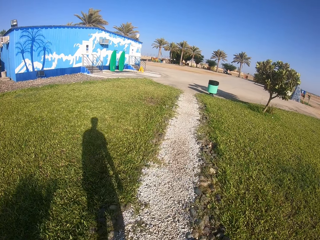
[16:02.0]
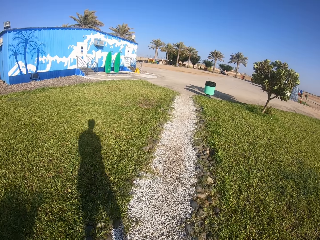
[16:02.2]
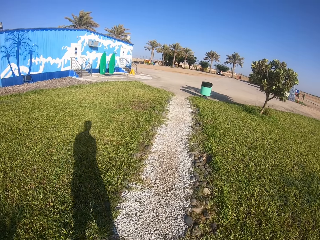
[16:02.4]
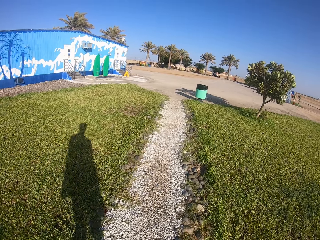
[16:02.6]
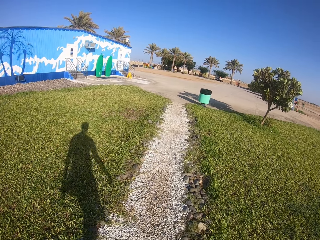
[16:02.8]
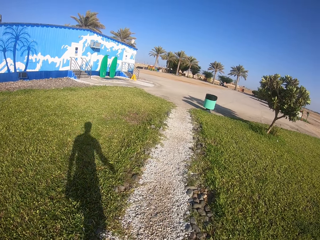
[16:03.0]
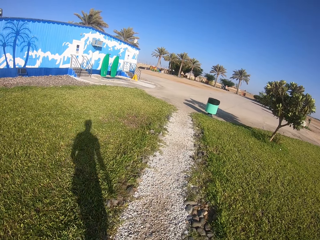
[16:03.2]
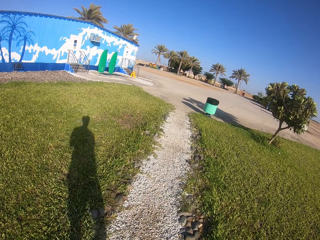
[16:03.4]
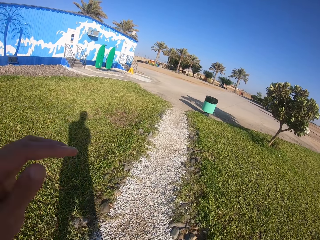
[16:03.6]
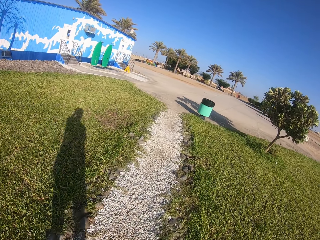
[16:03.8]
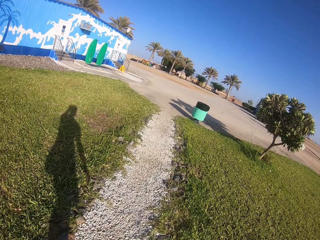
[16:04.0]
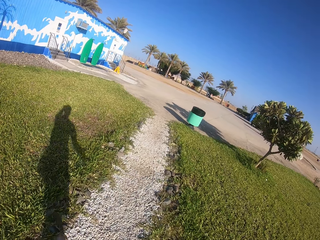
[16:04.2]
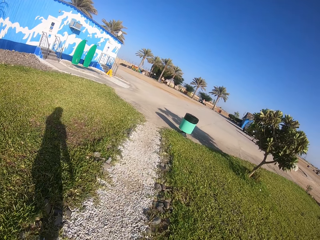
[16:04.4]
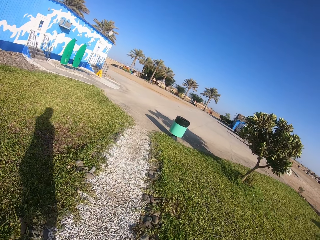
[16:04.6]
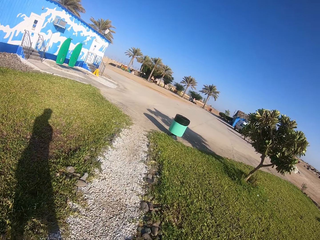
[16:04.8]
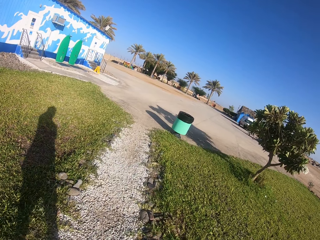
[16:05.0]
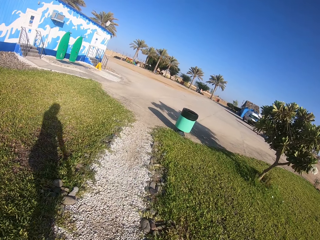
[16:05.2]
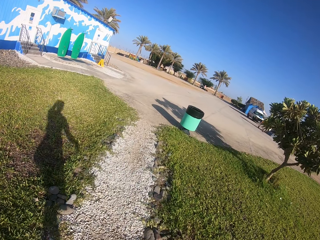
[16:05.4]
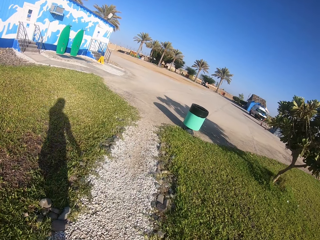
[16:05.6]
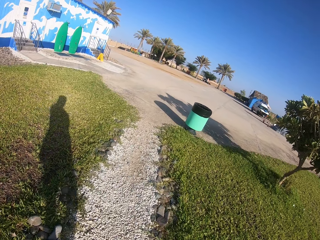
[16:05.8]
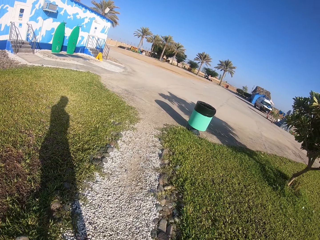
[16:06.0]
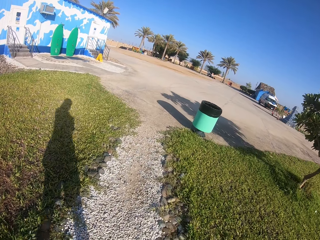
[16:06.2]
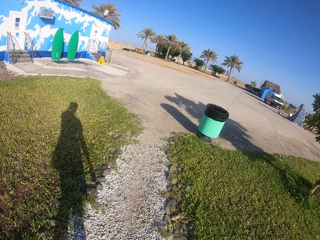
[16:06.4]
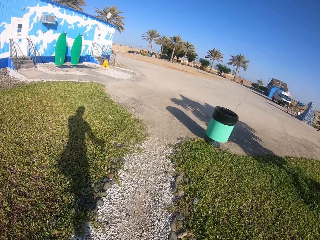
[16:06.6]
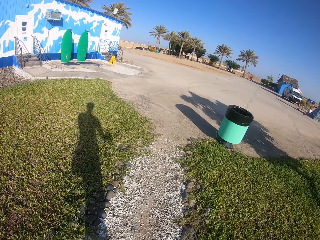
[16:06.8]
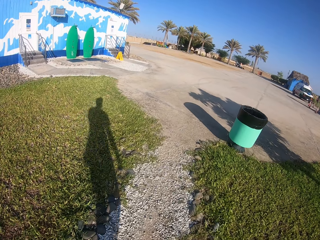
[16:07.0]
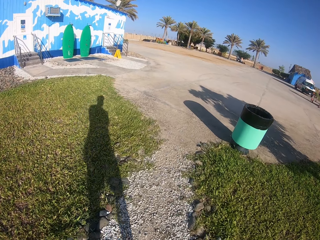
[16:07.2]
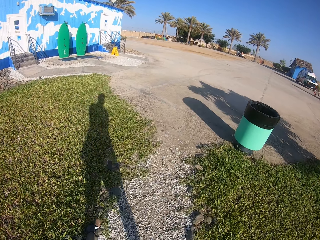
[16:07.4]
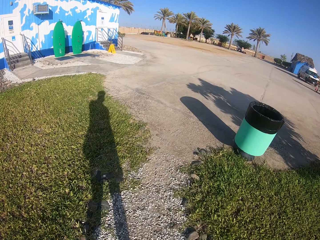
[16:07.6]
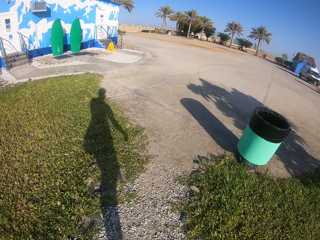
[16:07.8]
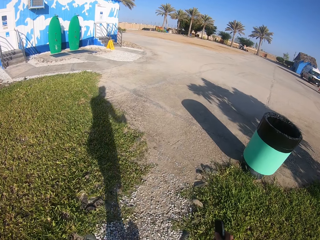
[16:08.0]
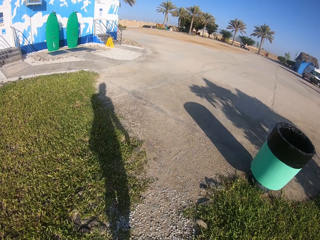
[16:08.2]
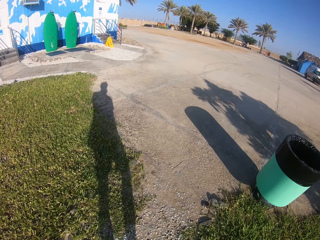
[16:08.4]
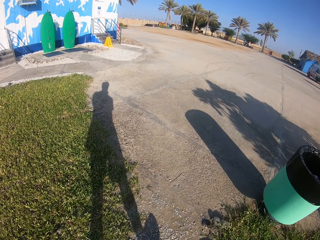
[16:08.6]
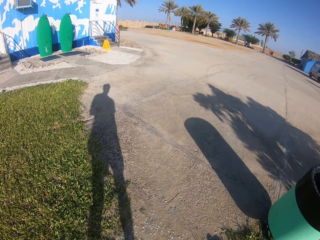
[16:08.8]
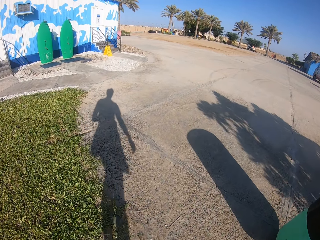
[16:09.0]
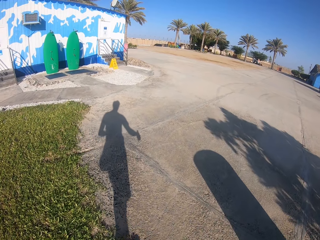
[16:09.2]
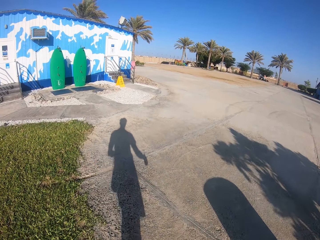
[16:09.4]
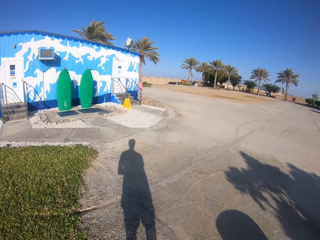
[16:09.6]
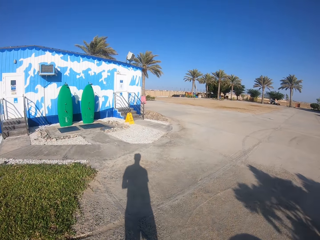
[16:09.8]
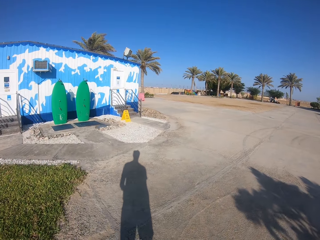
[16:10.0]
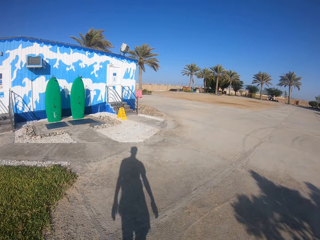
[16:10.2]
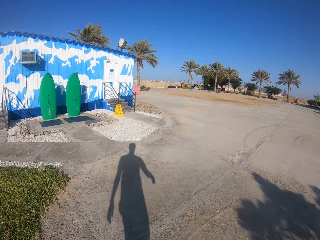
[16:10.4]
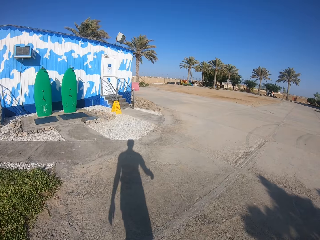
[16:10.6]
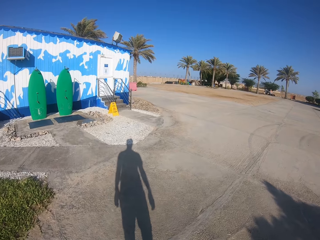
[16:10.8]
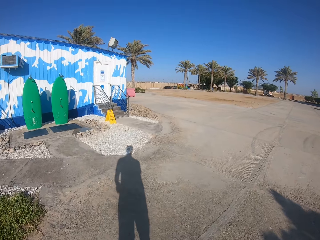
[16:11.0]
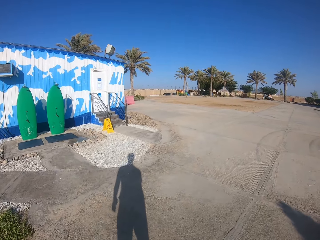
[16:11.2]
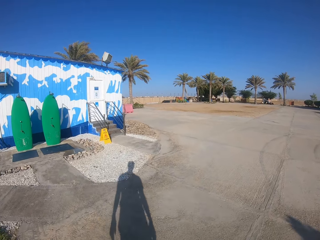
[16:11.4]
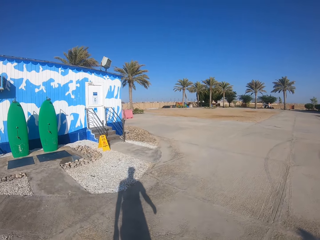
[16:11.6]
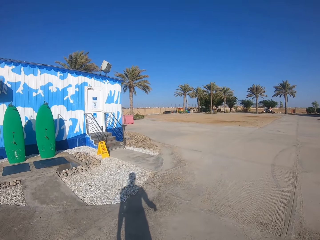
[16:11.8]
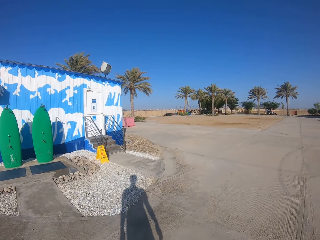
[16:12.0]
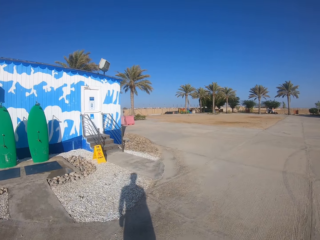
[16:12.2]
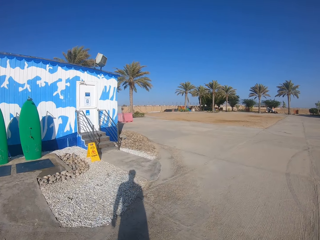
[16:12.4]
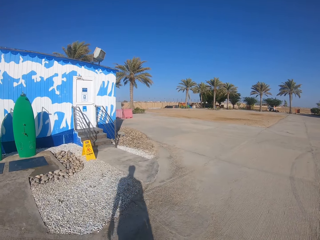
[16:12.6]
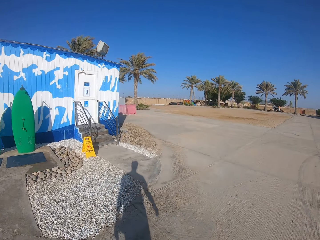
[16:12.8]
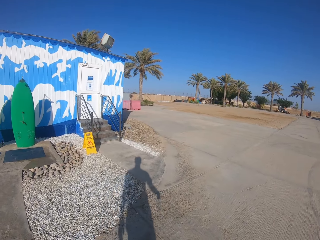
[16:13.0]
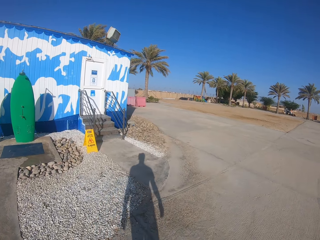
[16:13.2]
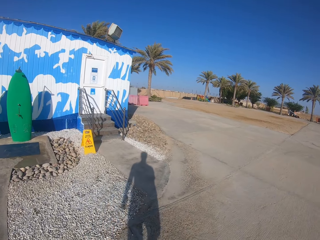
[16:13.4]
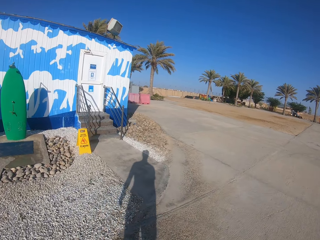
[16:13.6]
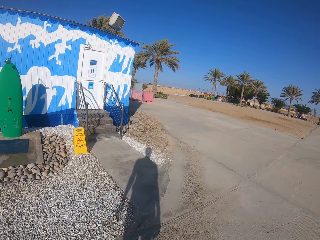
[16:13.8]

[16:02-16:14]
The camera wearer moves the hand. They scratch the head with the left hand. They walk on the ground.

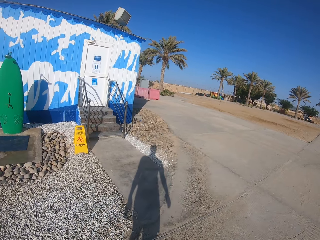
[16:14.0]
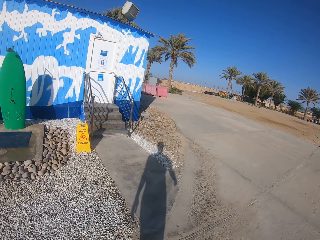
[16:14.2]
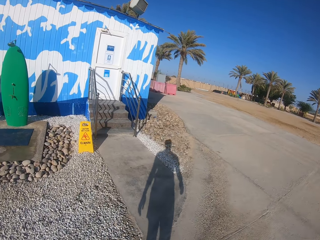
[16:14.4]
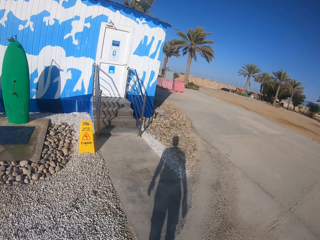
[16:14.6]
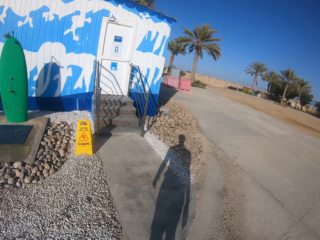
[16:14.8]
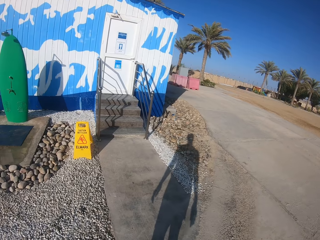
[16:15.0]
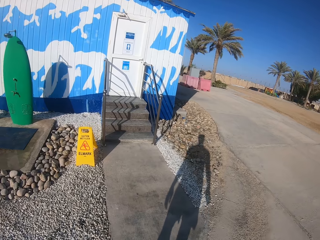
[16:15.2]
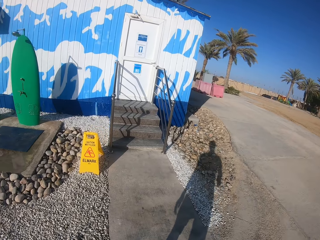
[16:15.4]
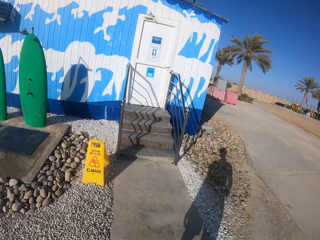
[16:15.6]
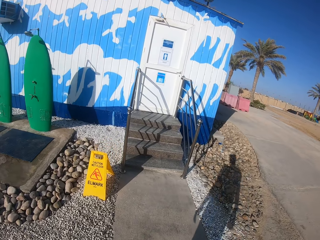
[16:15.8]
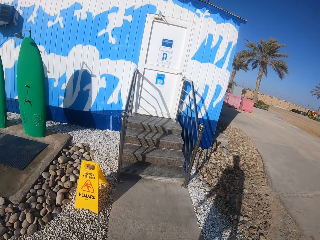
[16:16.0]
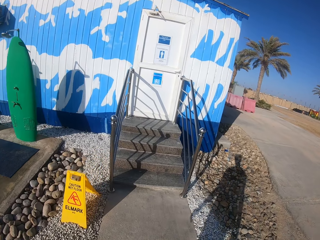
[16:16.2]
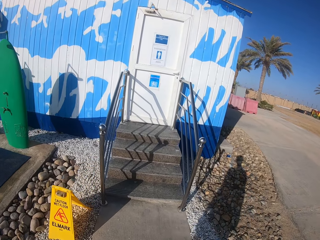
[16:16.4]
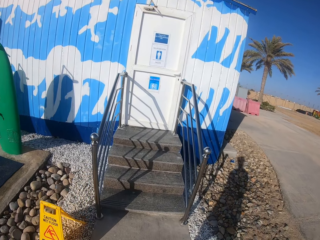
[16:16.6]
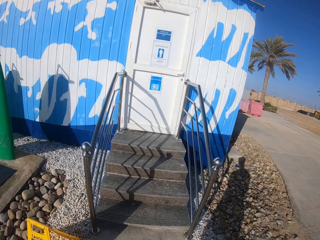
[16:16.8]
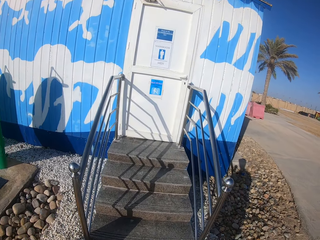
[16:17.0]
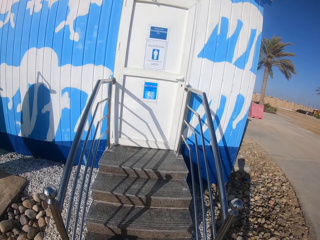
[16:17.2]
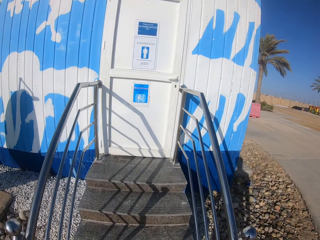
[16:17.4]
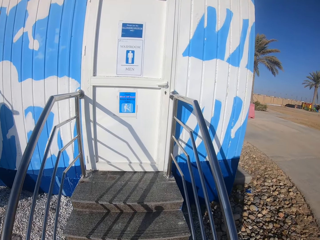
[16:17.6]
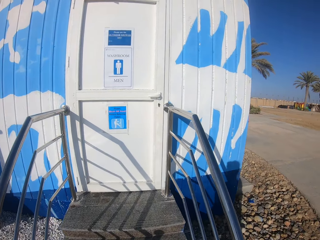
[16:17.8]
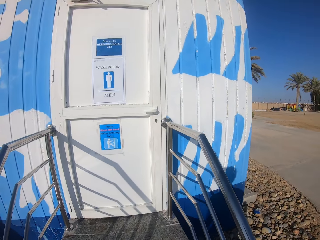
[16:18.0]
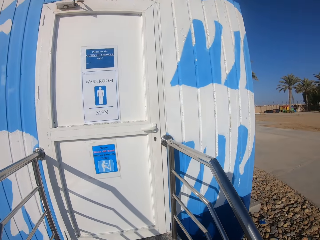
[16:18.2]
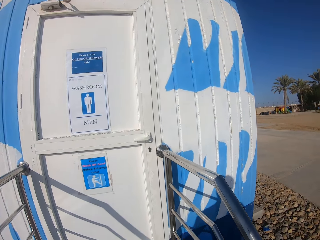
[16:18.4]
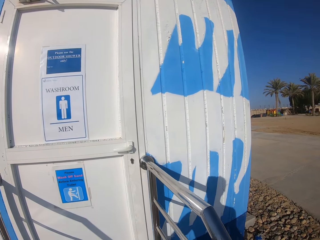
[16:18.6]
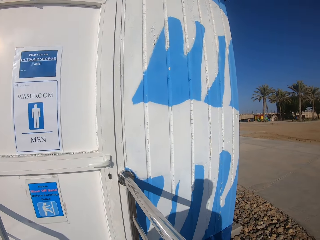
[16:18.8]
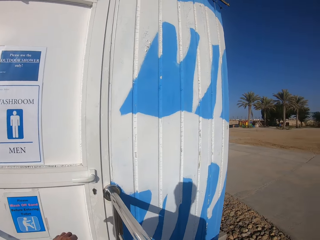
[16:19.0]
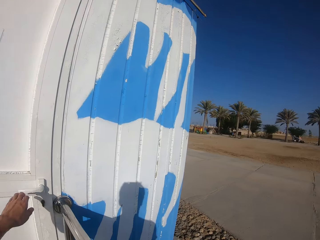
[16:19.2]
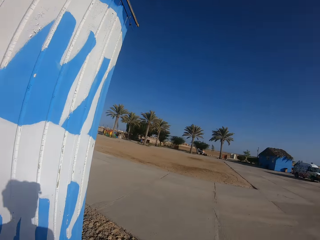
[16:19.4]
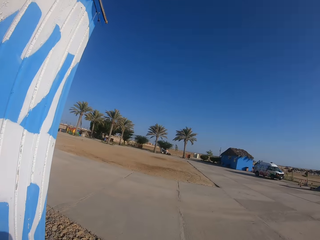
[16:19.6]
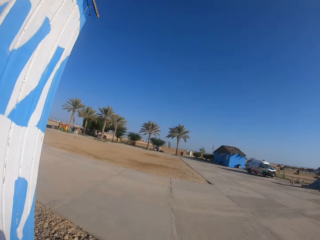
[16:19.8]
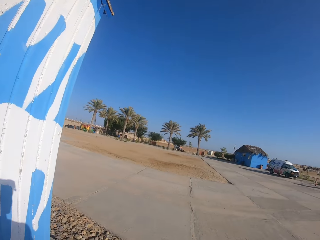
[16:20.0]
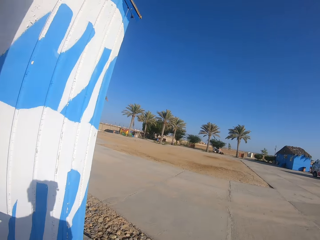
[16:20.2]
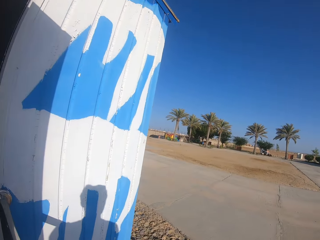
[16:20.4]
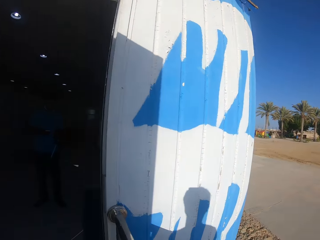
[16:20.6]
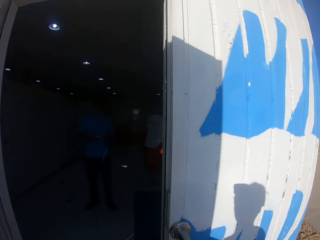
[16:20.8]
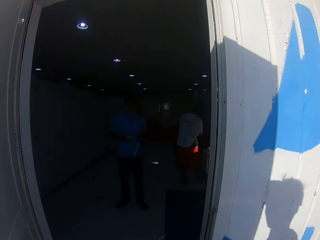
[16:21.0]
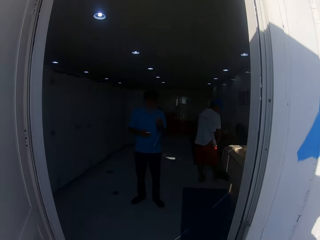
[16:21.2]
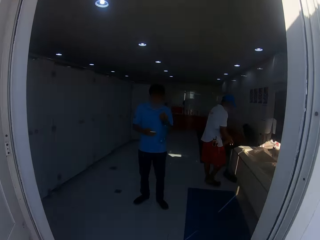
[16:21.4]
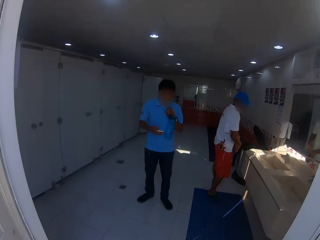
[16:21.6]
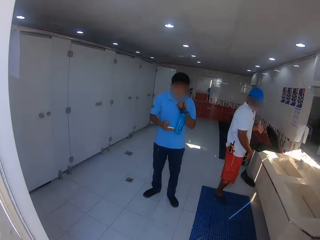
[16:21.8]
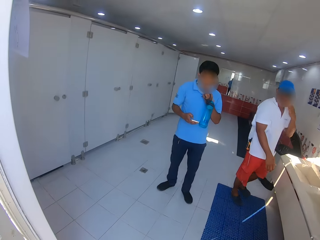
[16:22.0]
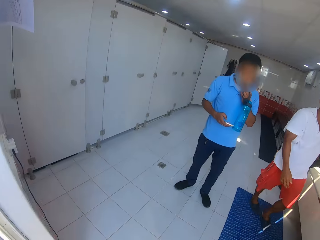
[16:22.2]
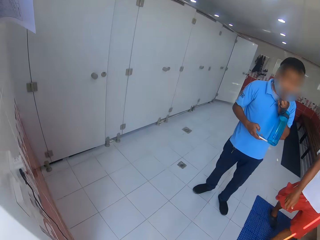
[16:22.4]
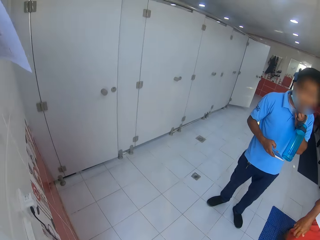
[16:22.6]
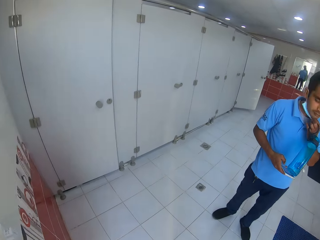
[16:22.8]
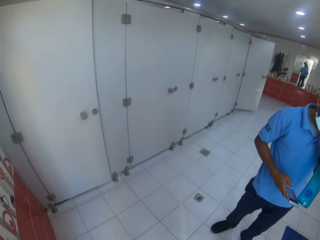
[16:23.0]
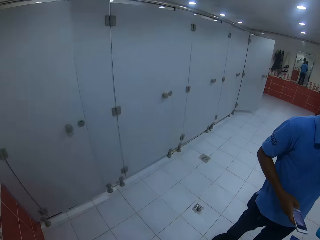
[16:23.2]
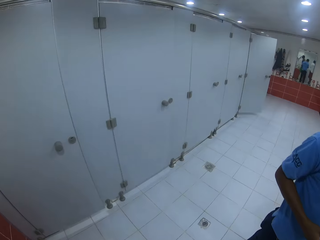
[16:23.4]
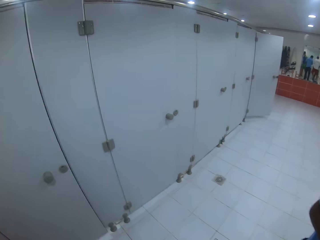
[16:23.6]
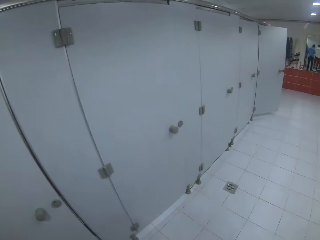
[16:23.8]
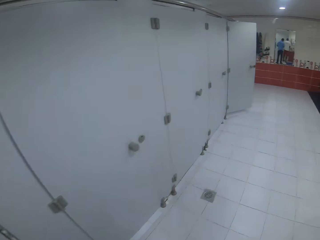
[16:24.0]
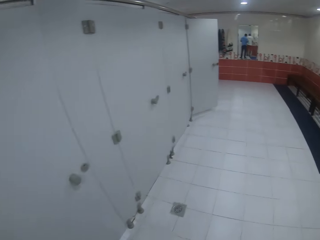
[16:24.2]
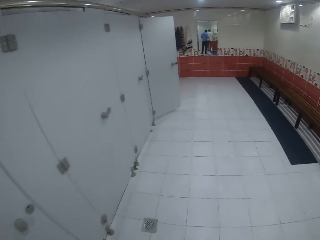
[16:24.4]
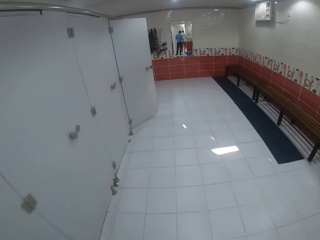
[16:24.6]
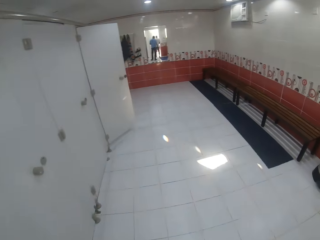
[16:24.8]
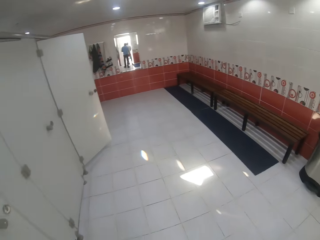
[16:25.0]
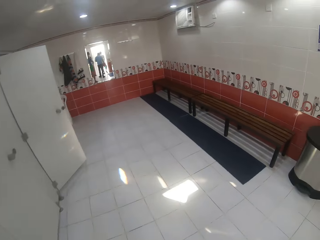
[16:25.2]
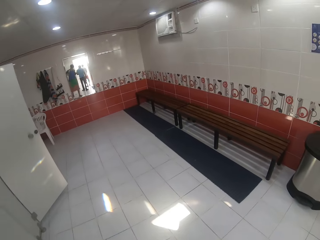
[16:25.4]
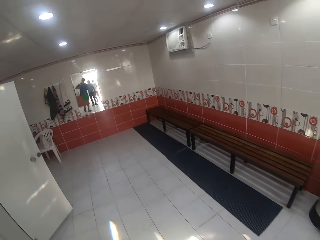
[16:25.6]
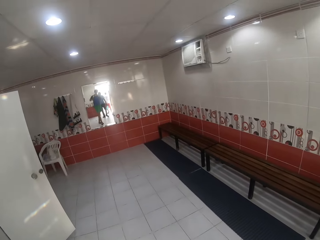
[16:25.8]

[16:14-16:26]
The camera wearer walks at the stairs. They open the door. They walk past a man. They walk in the room.
